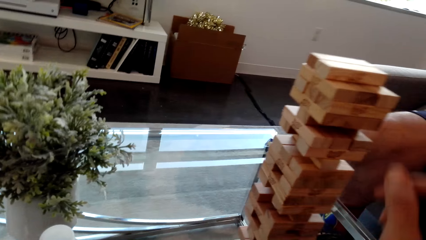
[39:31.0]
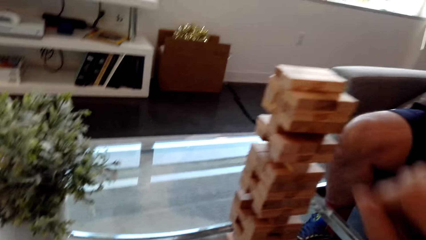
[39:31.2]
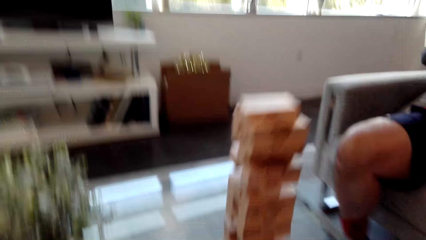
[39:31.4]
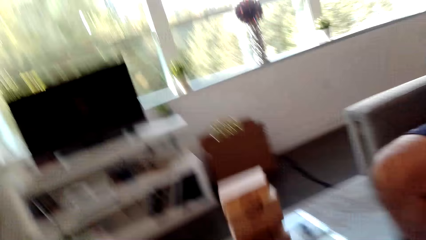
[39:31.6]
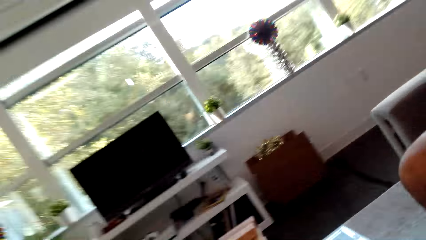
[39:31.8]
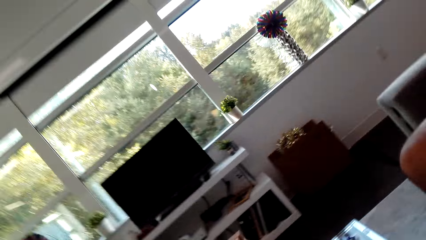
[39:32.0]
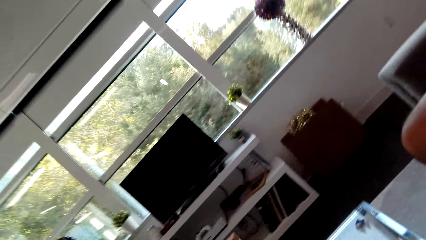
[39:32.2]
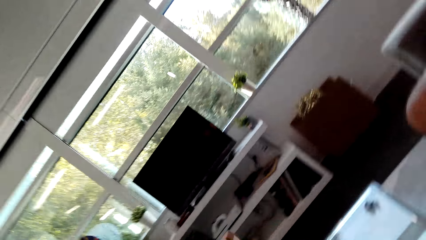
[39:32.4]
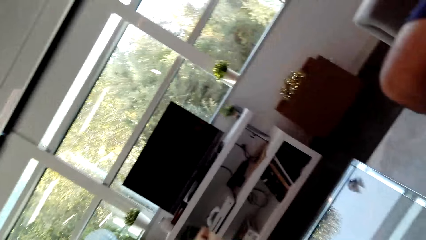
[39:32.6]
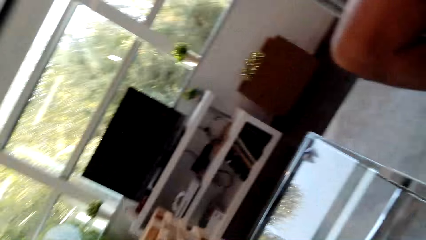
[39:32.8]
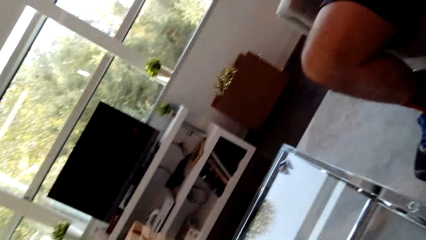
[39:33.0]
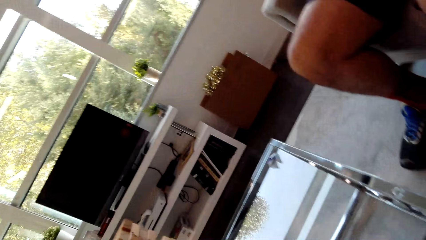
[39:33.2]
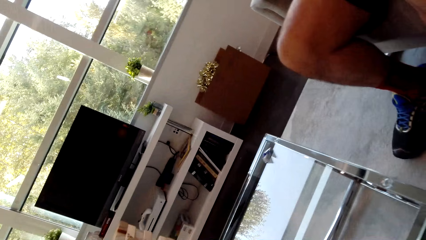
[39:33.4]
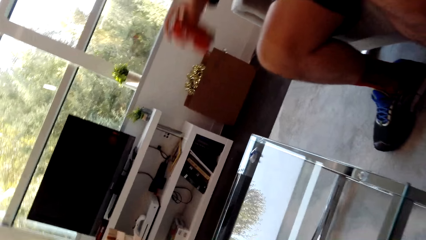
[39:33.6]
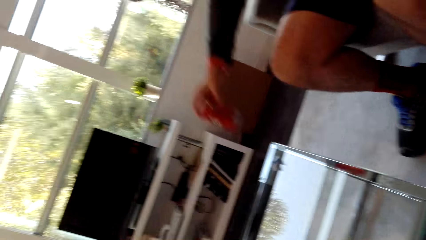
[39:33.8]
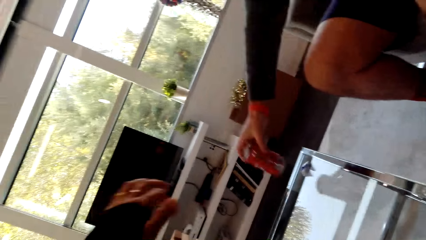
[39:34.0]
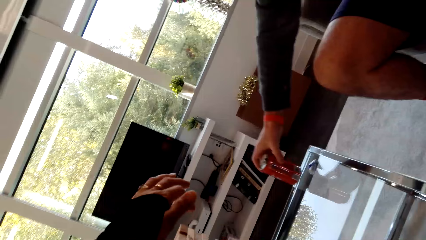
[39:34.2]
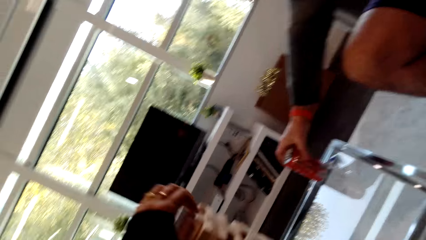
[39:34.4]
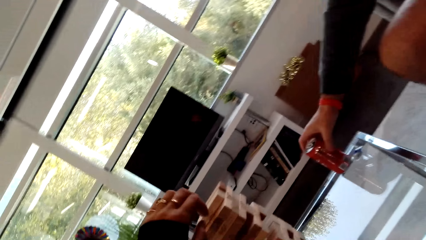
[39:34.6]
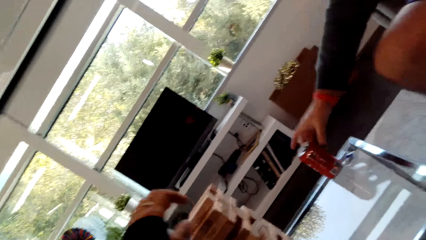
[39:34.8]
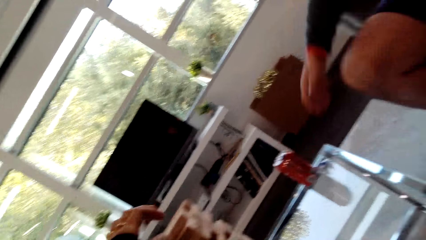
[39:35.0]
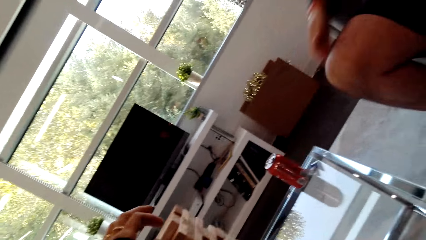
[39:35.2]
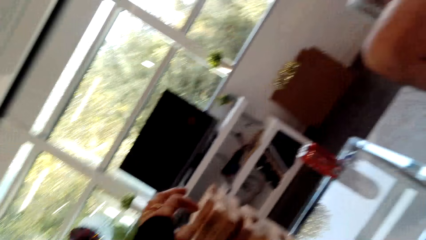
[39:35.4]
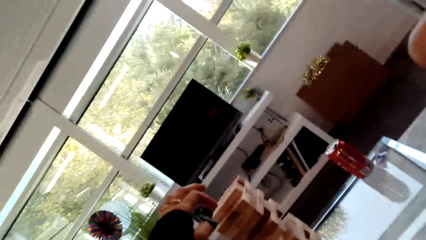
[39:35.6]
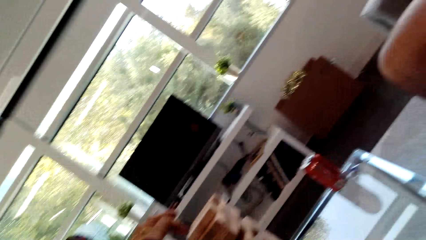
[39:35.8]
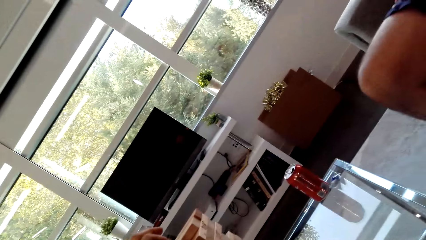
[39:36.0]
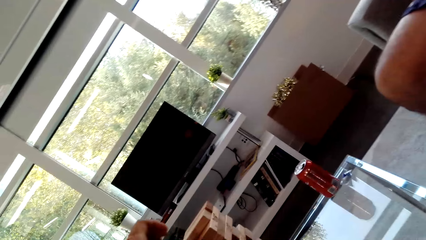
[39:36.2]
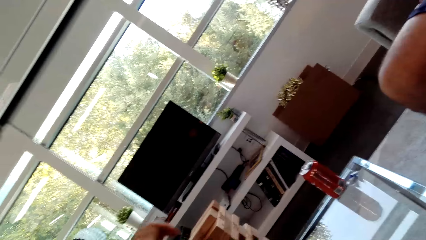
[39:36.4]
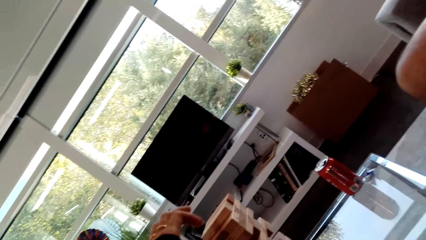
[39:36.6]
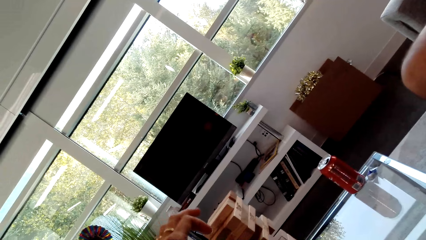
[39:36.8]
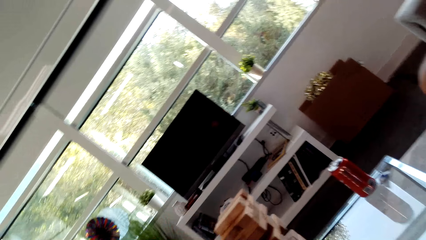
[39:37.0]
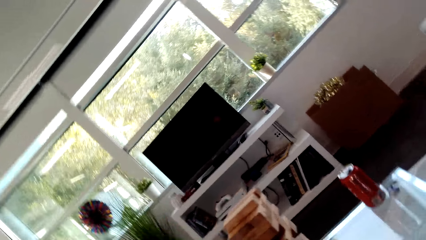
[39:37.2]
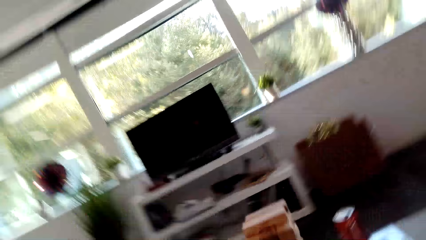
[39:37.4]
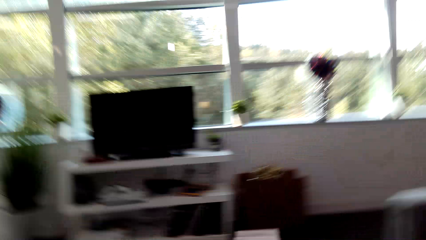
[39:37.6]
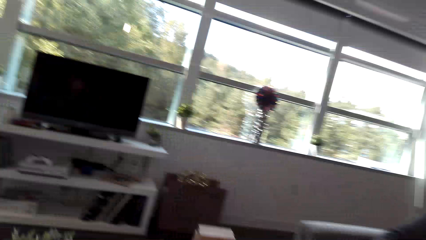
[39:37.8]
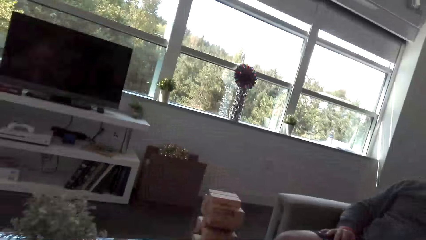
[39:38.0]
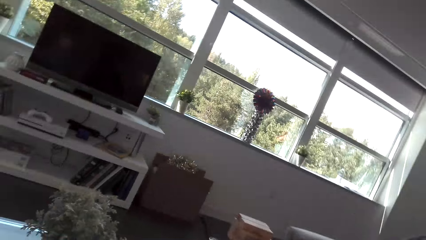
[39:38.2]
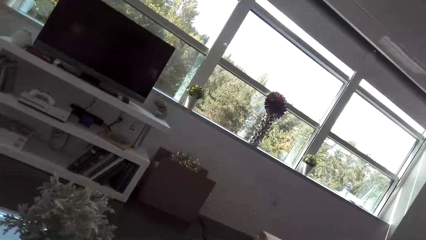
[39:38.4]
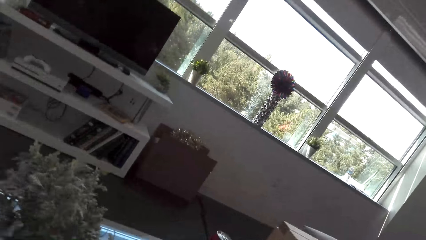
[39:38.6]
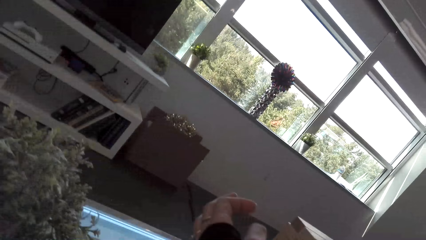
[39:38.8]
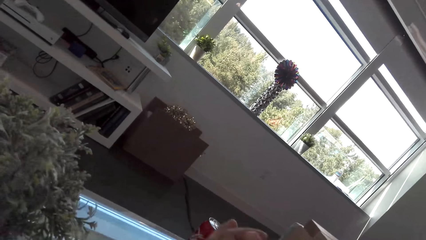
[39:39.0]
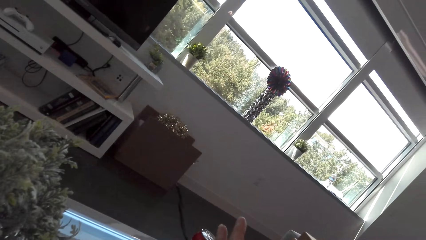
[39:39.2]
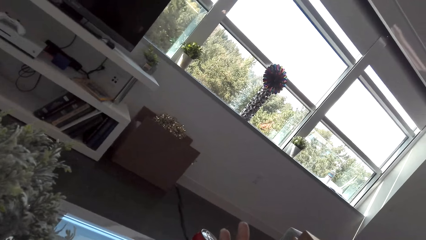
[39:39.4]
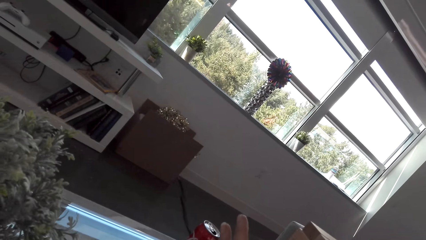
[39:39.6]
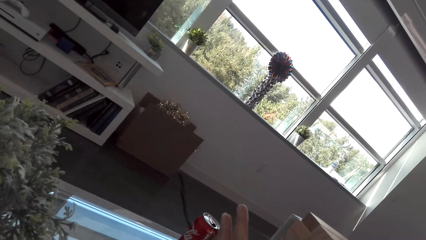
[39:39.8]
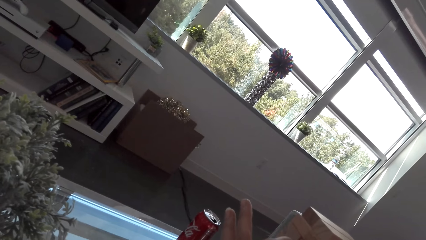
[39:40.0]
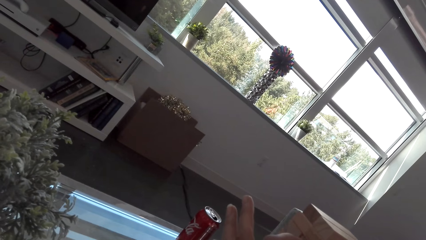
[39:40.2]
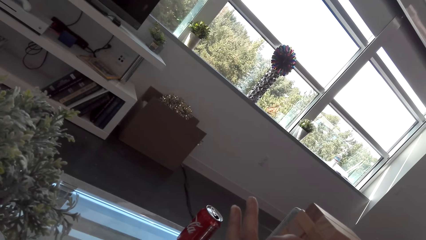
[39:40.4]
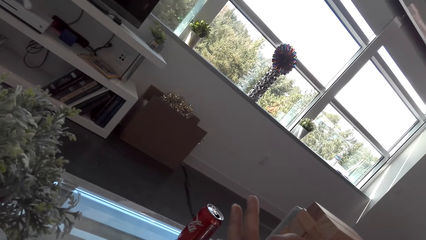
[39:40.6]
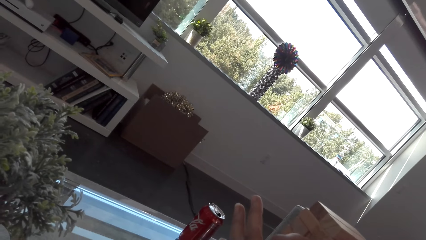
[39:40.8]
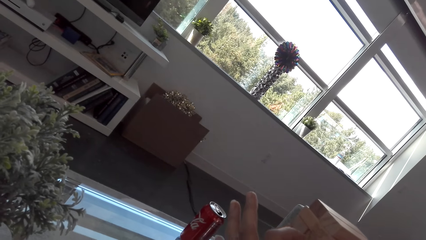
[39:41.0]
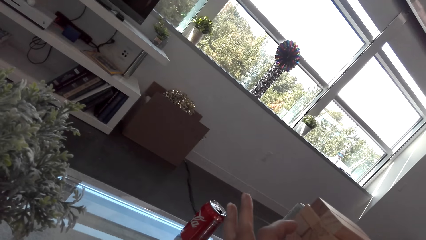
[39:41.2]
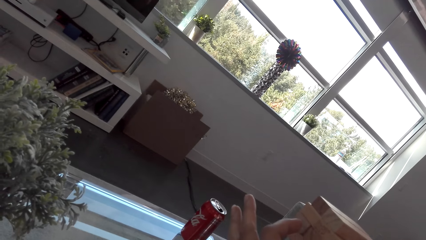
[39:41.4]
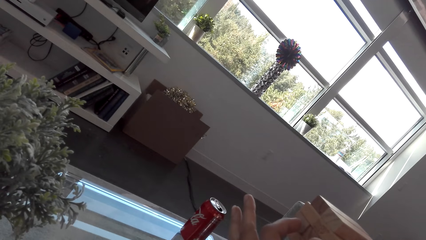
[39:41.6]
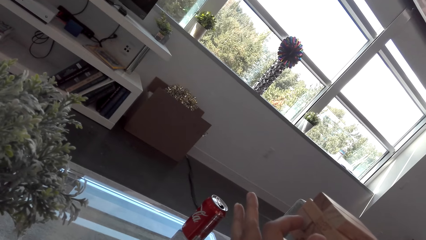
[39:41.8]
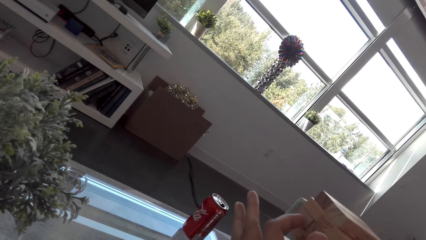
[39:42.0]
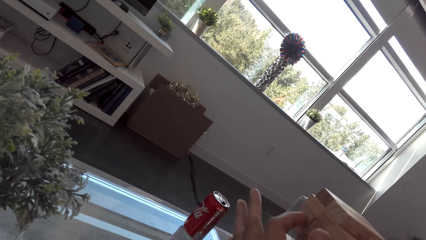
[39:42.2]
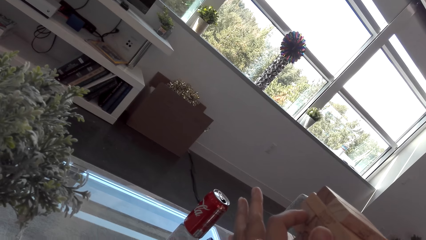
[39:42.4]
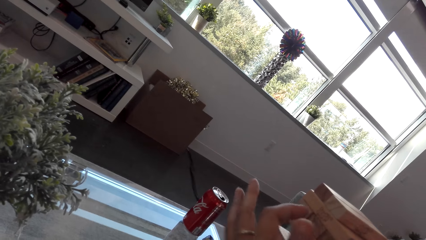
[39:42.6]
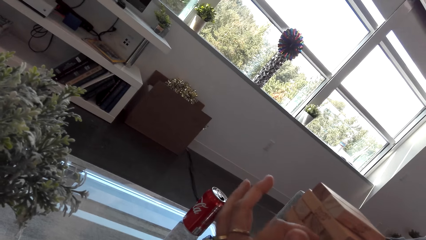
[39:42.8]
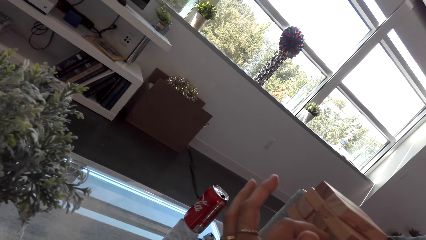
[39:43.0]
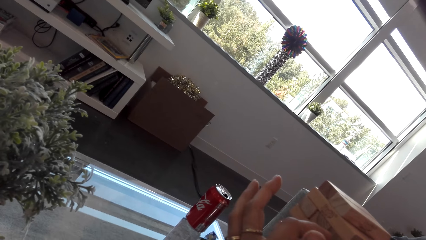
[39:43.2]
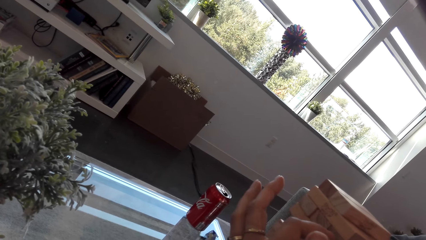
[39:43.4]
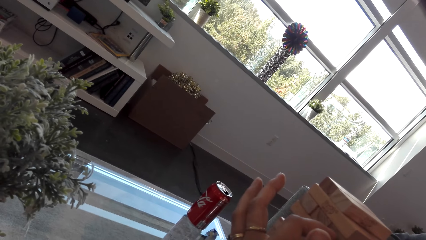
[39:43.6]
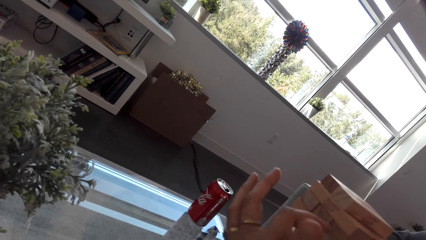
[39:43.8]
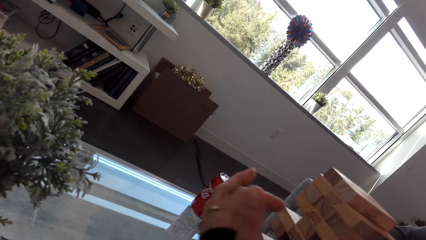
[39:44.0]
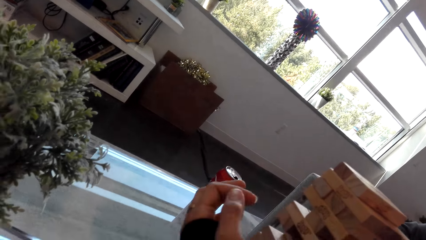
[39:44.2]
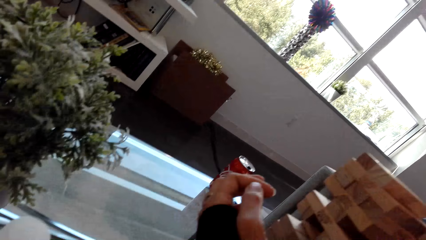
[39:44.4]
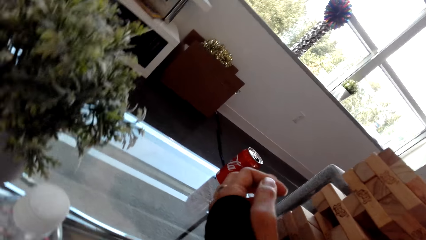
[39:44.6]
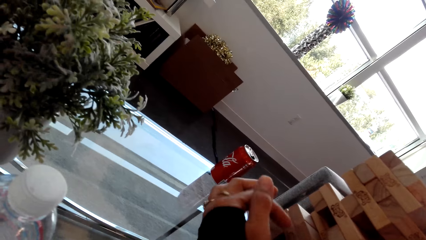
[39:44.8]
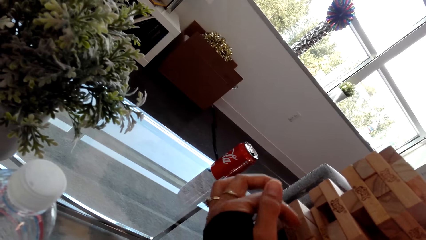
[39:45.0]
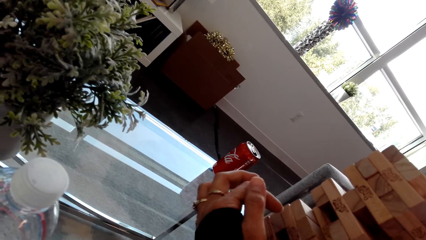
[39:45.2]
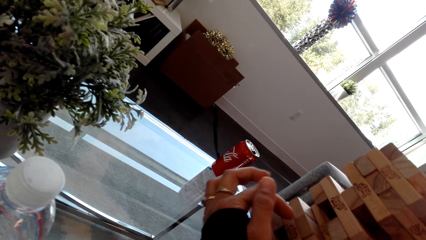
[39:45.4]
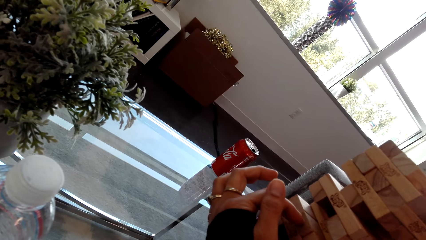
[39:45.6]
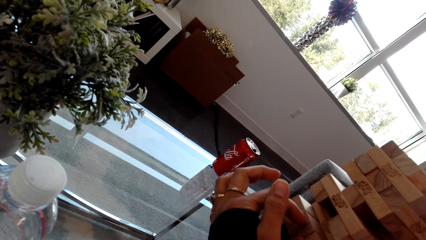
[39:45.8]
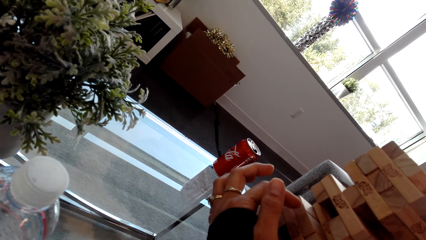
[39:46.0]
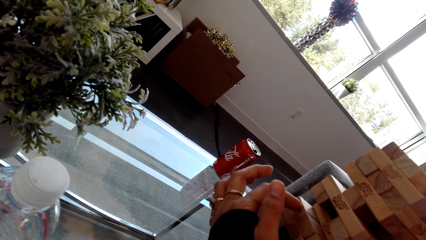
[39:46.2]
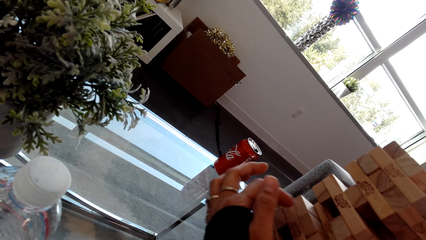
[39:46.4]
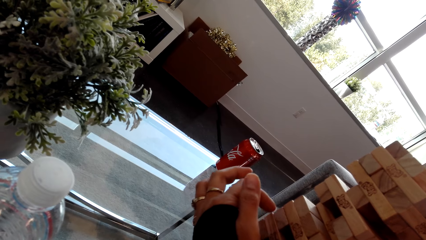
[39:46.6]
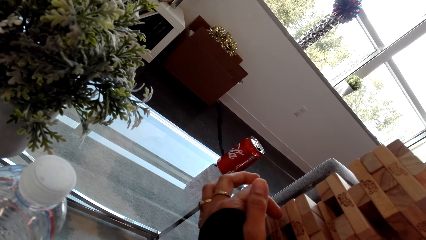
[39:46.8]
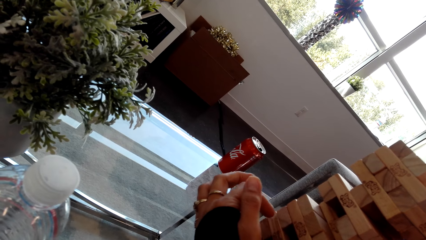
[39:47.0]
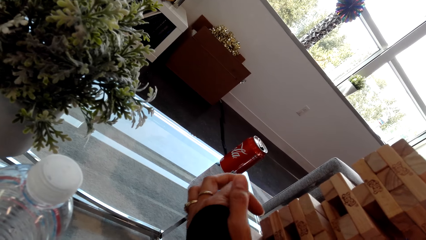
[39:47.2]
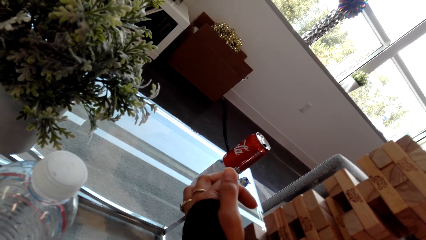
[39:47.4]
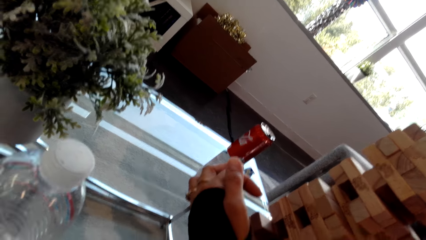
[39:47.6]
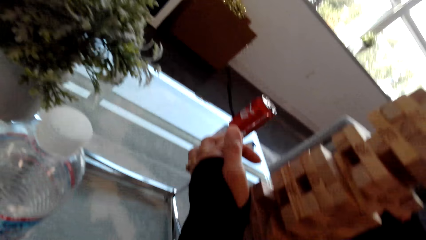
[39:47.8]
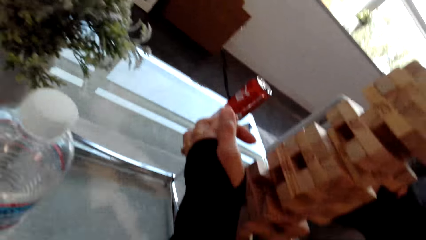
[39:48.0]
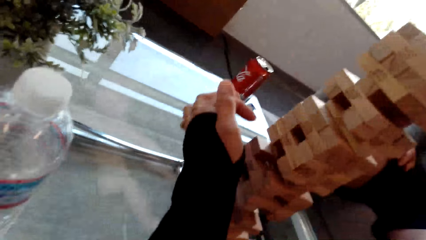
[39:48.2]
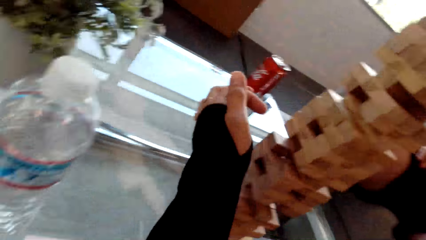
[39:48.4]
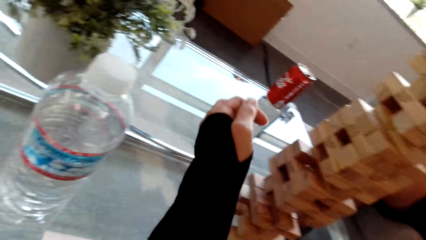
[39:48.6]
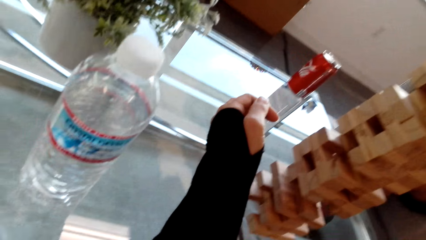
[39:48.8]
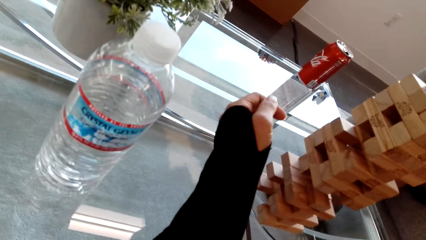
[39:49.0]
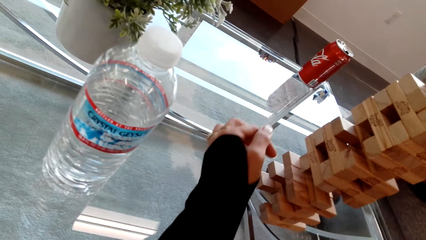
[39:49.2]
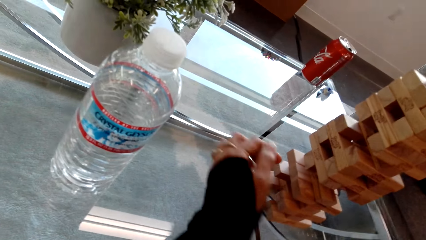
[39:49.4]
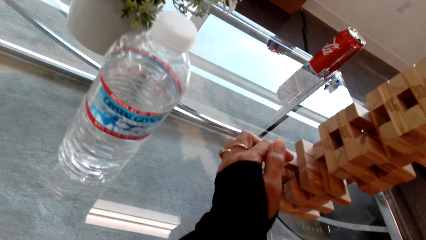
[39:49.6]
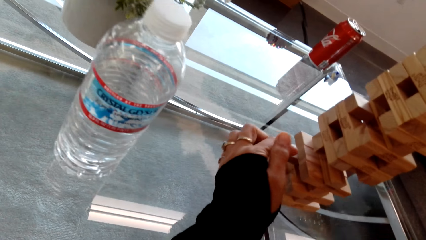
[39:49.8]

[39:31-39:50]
The camera wearer looks around. They put the drink on the table. The man places the cola can on the table. The camera wearer plays the stacking block game and dialogs with the man. They touch the blocks.
